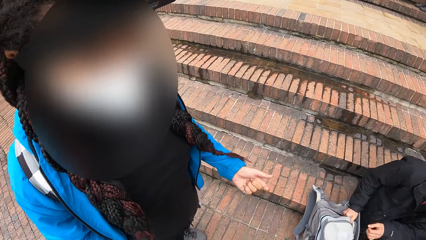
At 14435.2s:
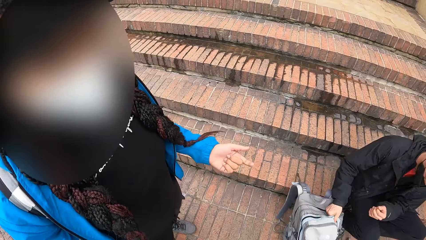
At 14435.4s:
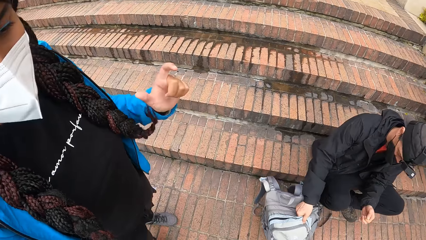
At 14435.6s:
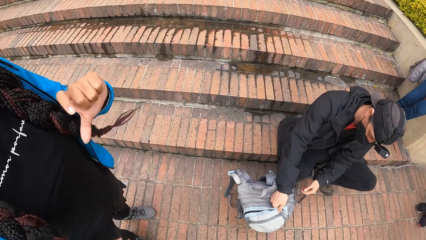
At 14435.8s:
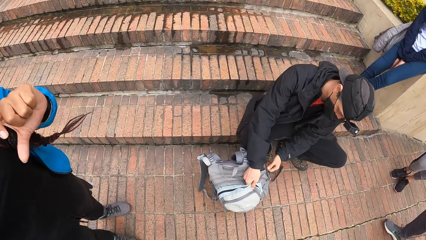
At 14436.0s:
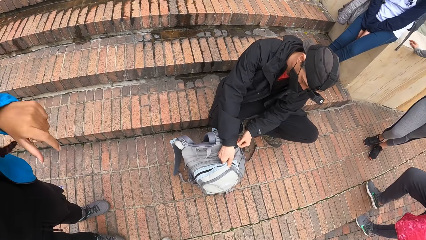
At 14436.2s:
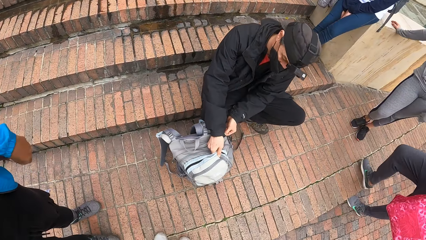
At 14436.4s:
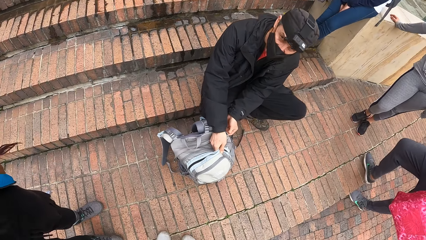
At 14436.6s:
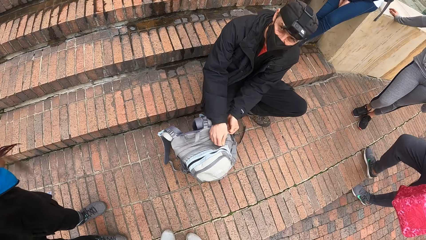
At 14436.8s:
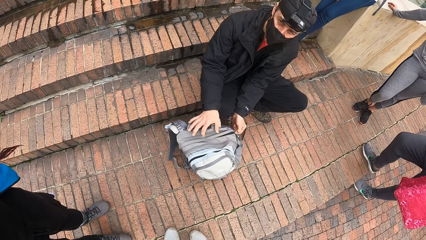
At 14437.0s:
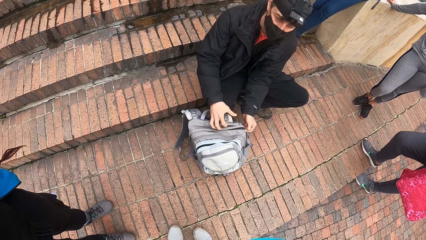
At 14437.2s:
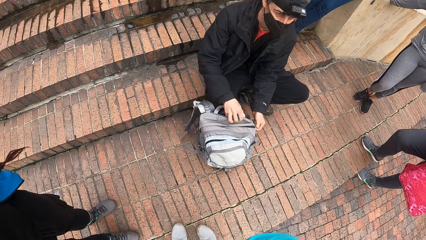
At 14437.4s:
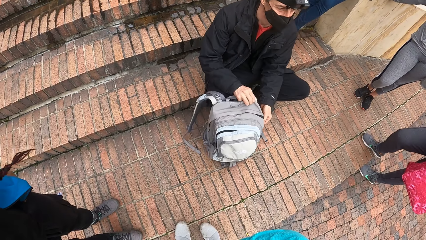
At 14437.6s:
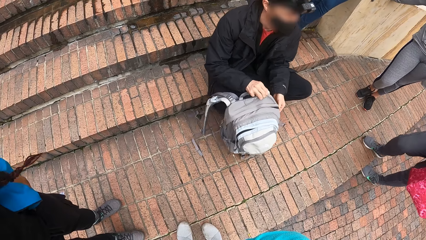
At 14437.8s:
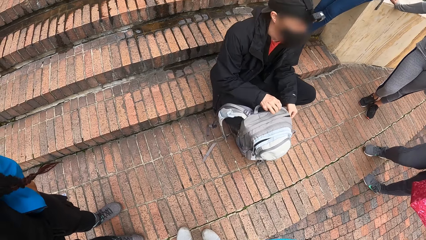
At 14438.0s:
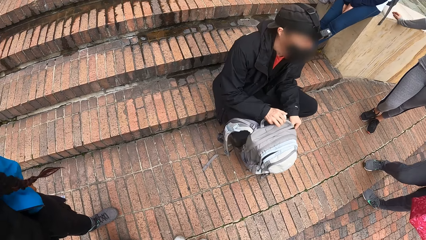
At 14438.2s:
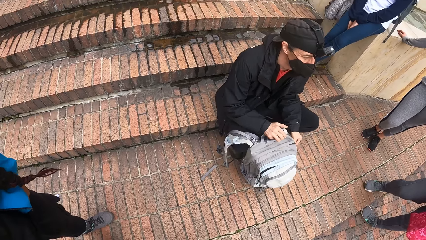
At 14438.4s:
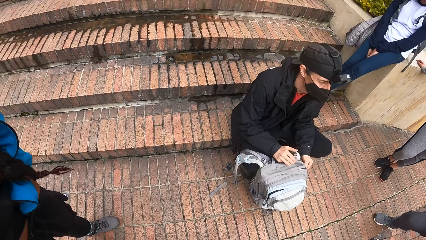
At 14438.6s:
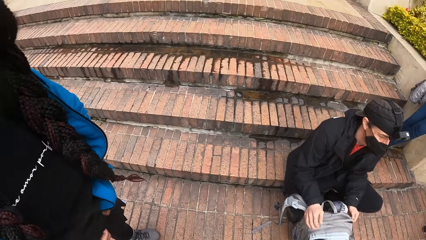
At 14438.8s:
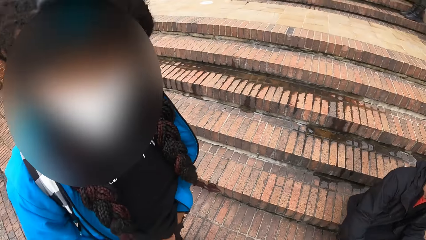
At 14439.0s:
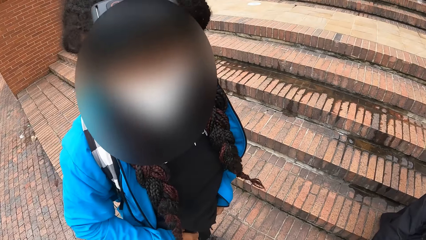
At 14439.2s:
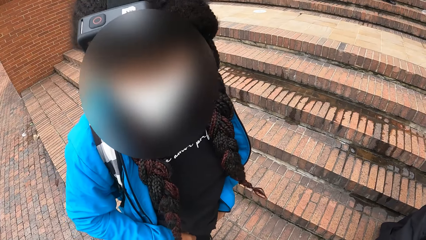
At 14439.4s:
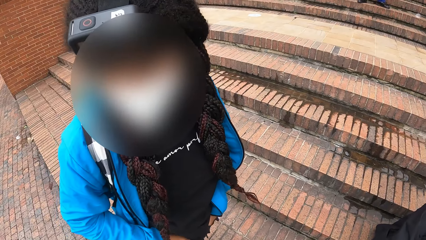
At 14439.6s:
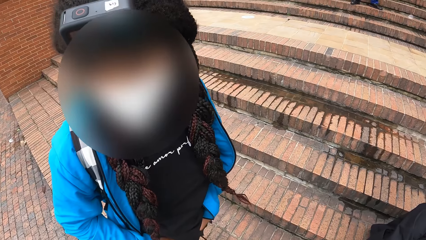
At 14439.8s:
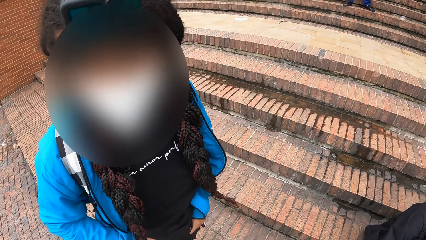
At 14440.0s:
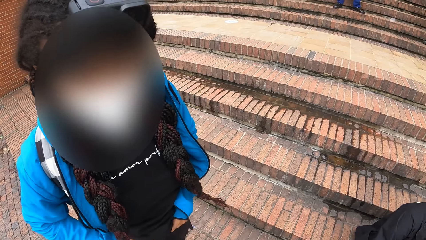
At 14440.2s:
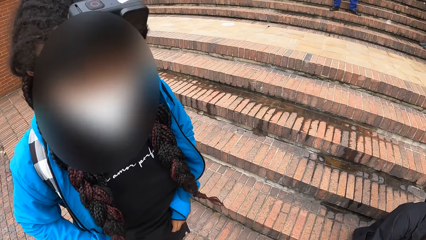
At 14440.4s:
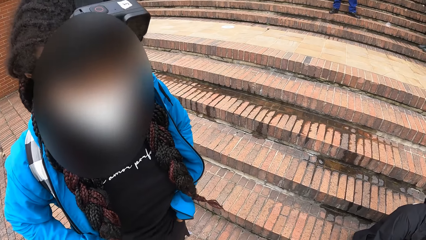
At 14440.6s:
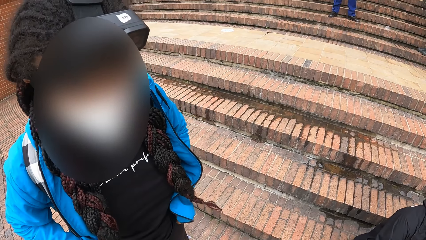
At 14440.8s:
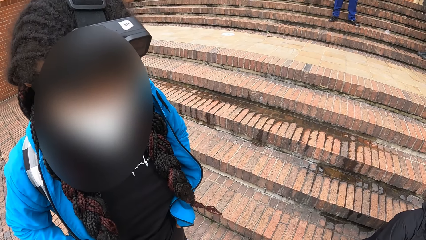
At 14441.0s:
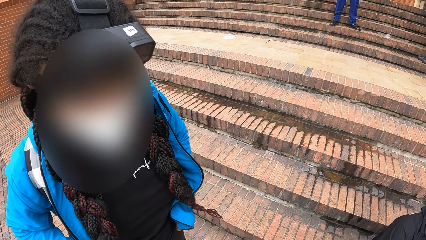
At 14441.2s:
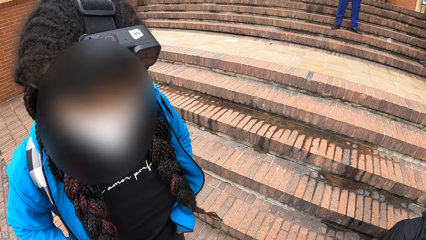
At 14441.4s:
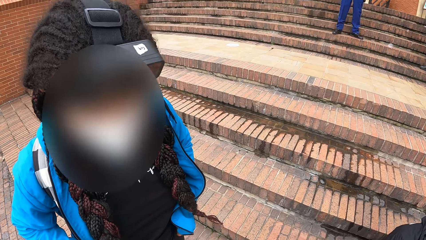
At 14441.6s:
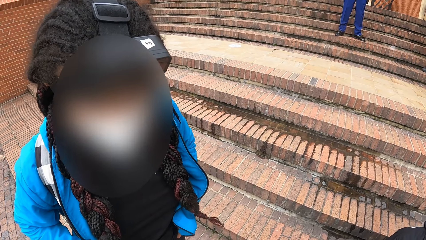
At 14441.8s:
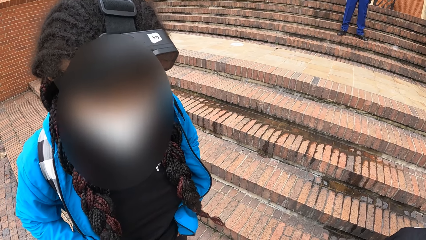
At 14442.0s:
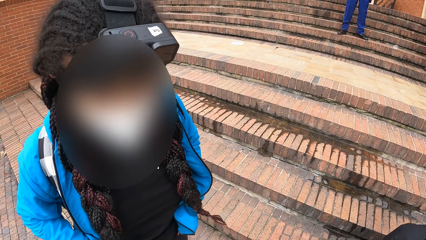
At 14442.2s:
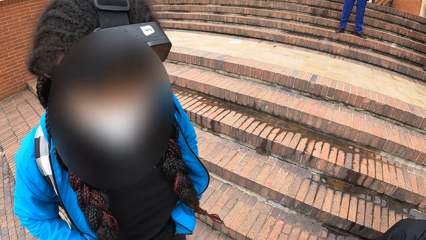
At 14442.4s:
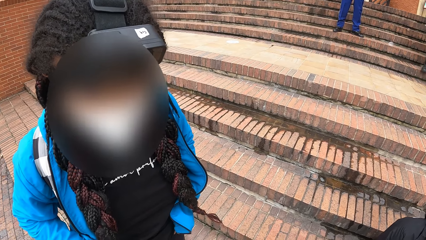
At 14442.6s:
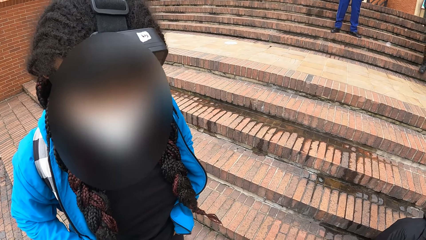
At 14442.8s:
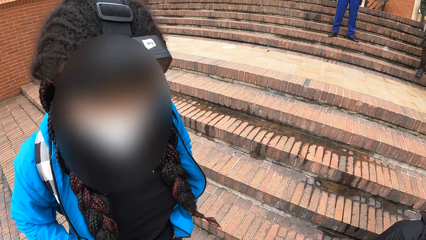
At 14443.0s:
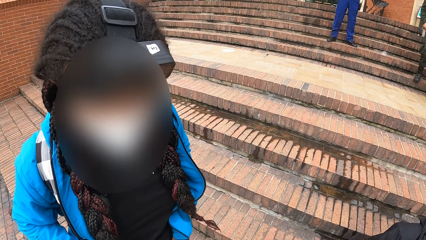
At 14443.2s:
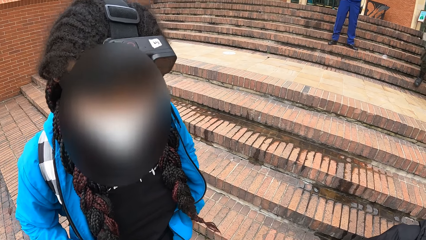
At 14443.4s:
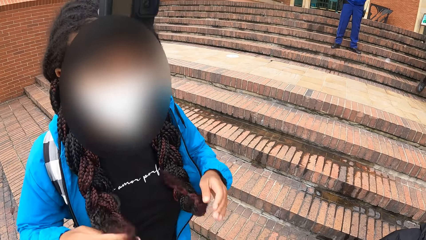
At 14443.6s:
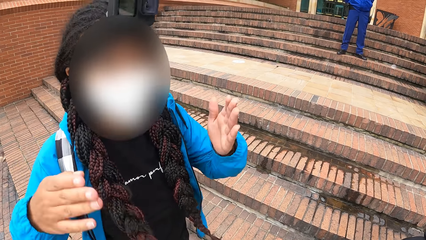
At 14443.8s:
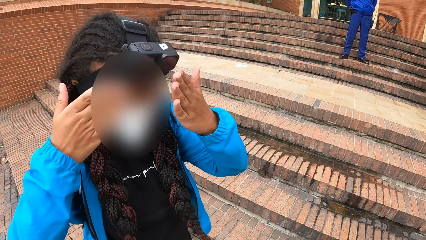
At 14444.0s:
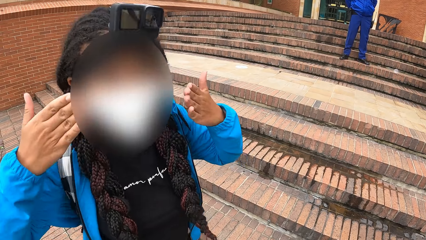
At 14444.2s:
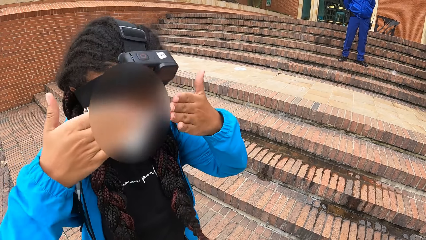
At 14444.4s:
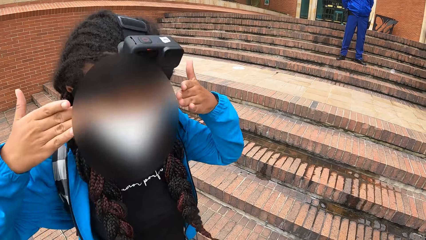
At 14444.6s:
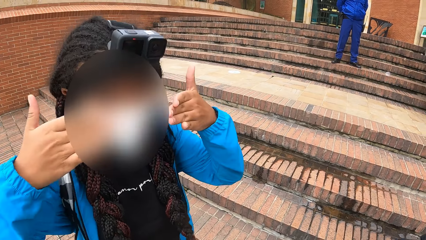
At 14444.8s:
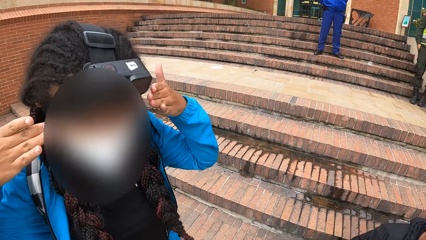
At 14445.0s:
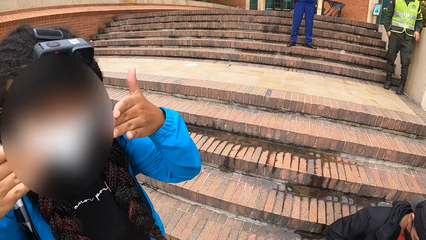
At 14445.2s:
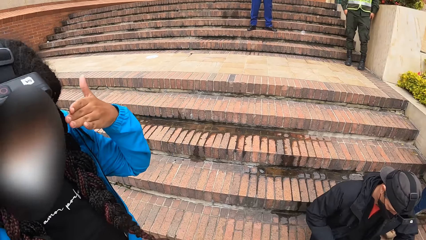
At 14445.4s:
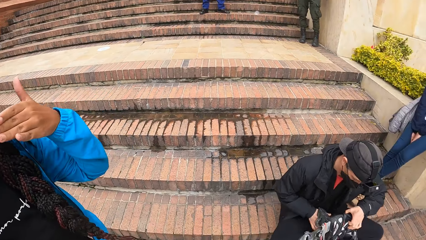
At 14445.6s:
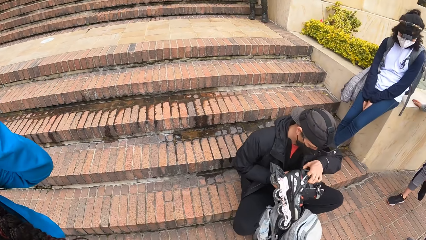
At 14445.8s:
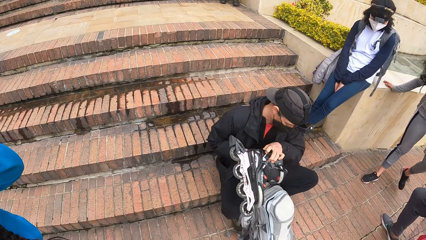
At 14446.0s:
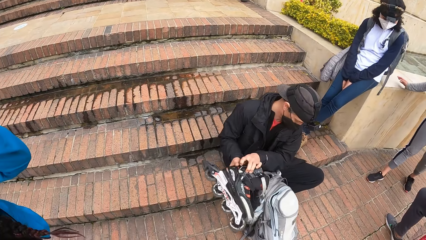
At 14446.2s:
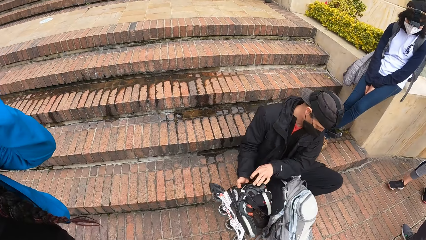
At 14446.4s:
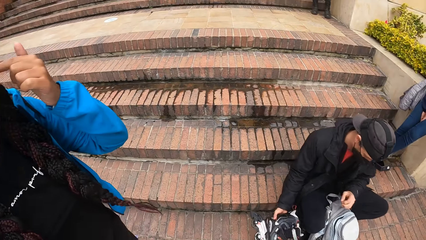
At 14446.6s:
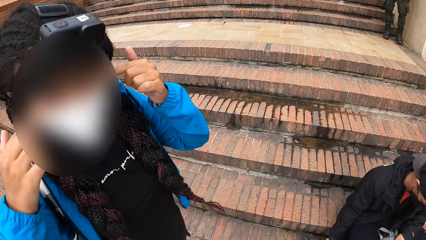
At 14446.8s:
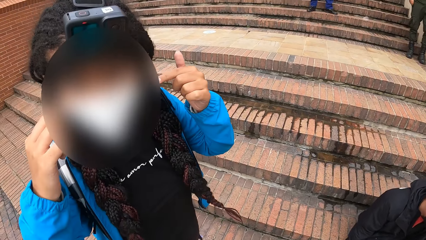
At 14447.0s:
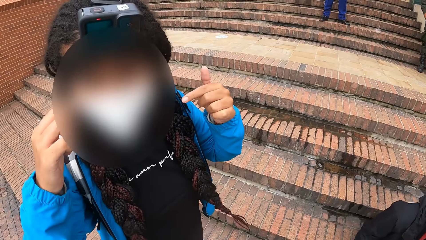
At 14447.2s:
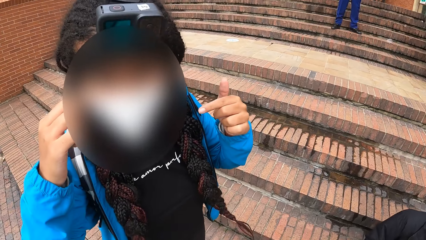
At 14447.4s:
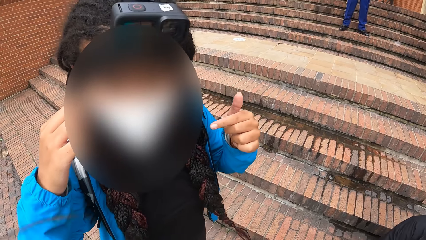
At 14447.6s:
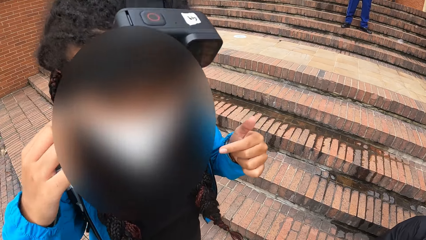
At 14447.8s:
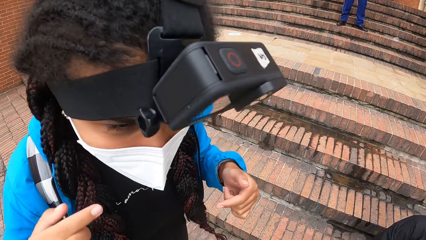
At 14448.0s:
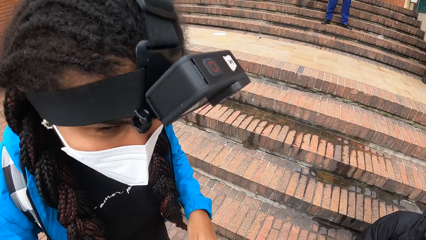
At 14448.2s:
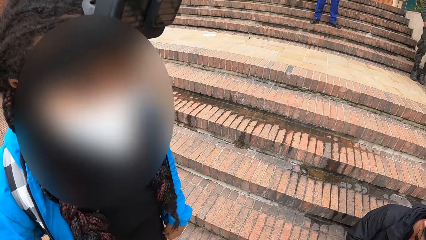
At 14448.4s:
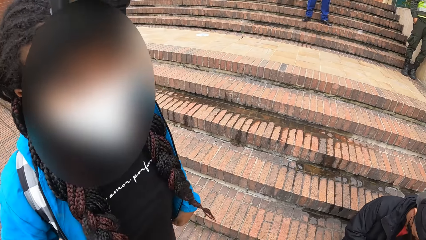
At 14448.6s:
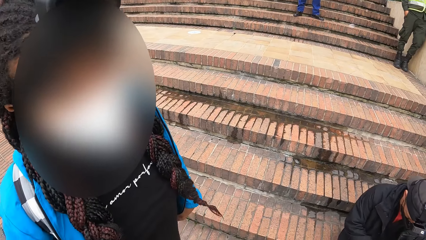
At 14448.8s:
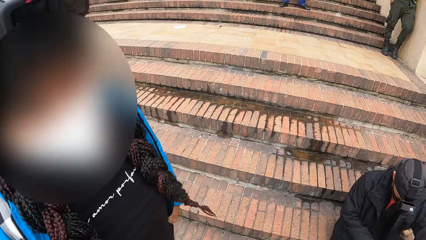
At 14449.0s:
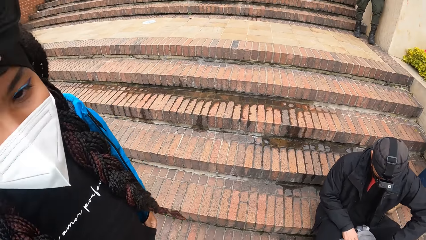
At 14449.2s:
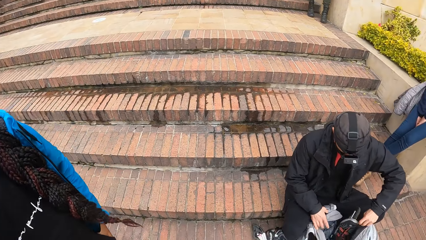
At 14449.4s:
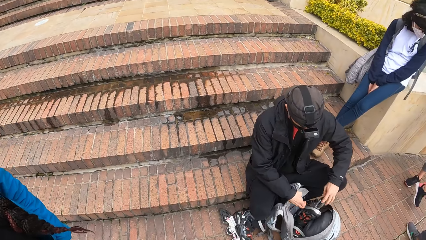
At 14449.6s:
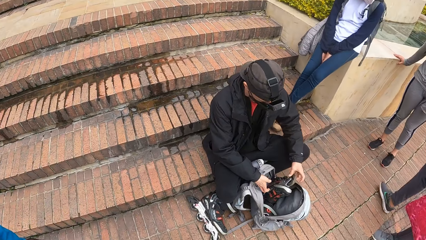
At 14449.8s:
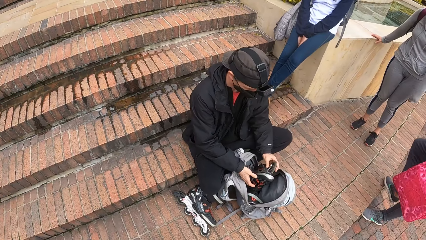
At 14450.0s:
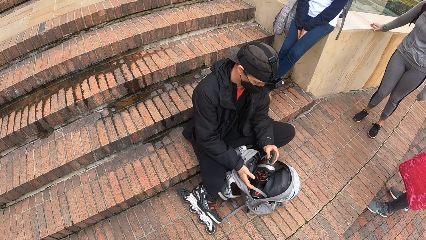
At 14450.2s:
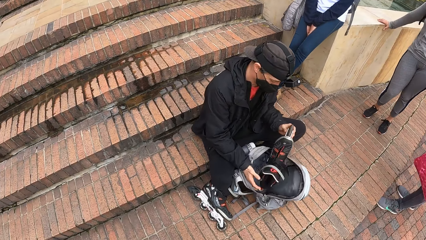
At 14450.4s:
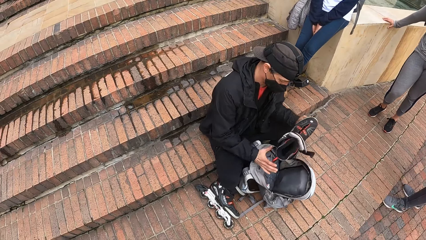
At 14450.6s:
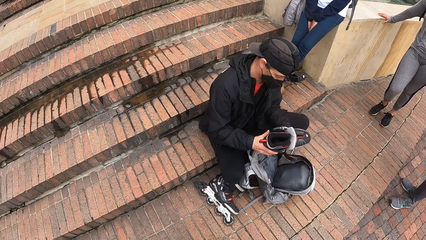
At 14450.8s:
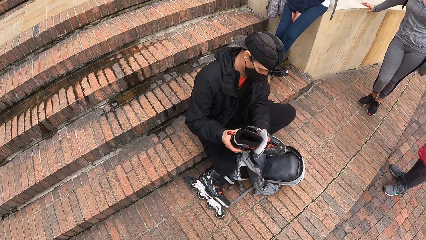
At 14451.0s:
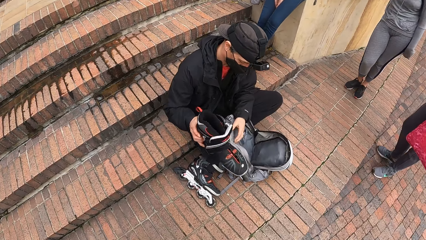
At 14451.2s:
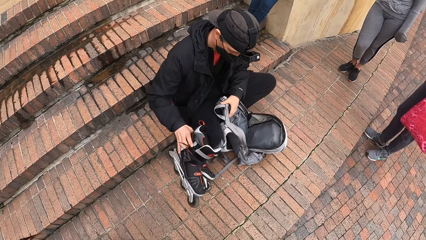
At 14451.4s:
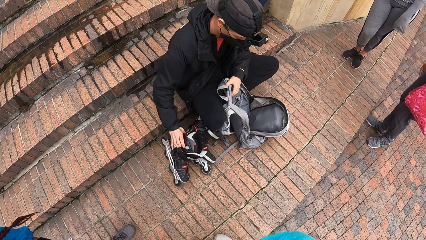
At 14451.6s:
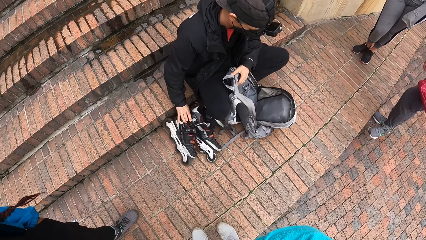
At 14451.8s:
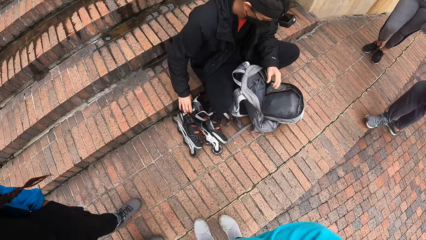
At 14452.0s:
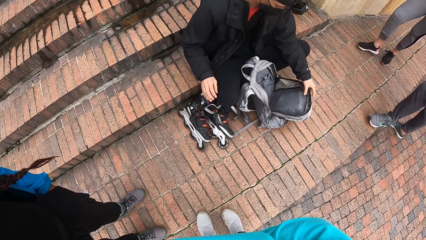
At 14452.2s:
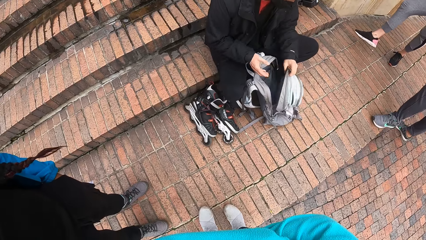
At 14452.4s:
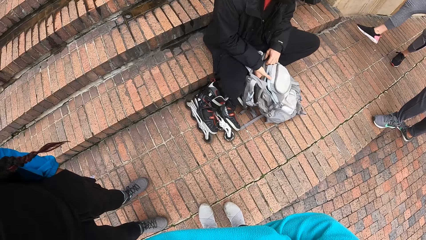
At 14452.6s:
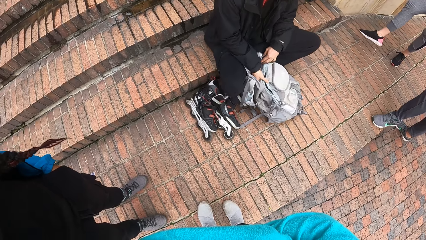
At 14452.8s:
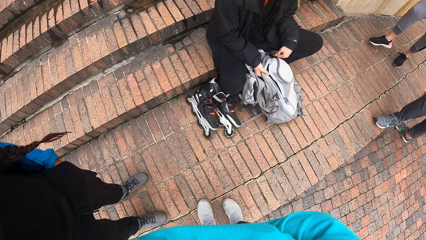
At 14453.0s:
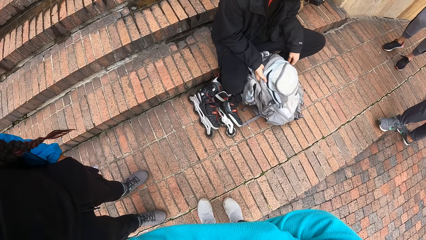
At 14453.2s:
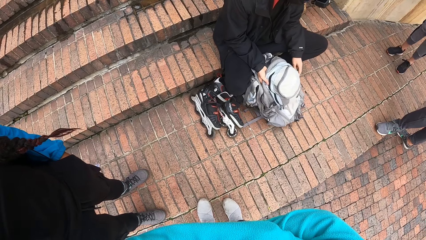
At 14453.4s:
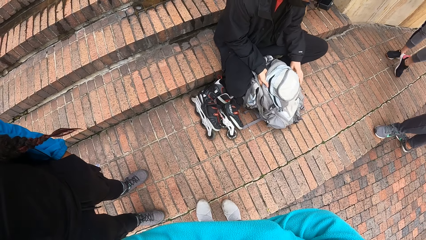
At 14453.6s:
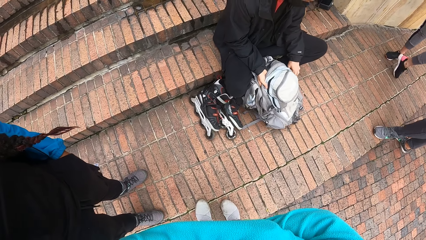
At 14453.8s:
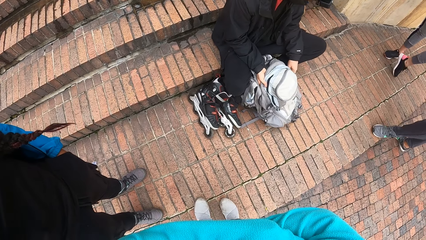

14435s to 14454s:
The camera wearer converses with a man. They converse with a woman. The man passes a roller skater from his left hand to his right hand. The man holds the skates. The man places the roller skater on the ground with his right hand. The camera wearer converses with the woman. The man picks up a roller skater from the bag on the ground with his hands. The man passes the roller skater from his left hand to his right hand. The camera wearer looks on the ground. The man places the roller skater on the ground with his right hand and closes the bag on the ground with his left hand. The camera wearer looks on the ground again. The man unzips the bag on the ground with his hands.
